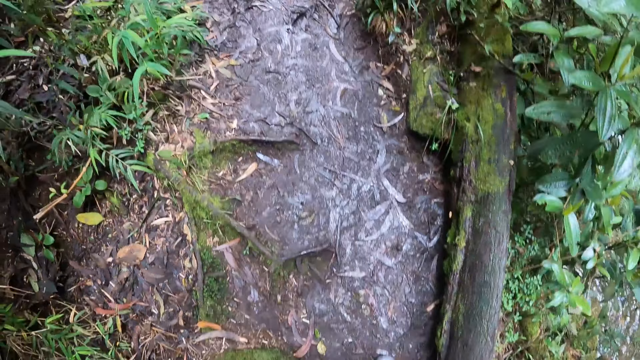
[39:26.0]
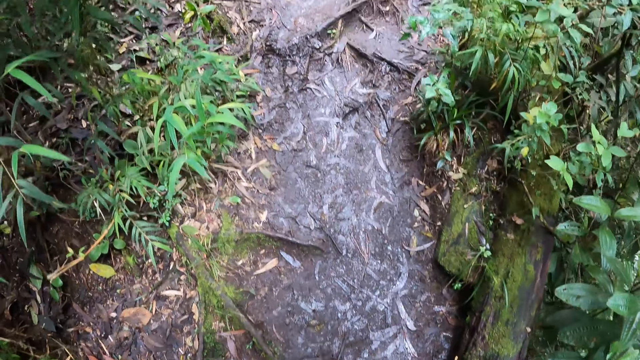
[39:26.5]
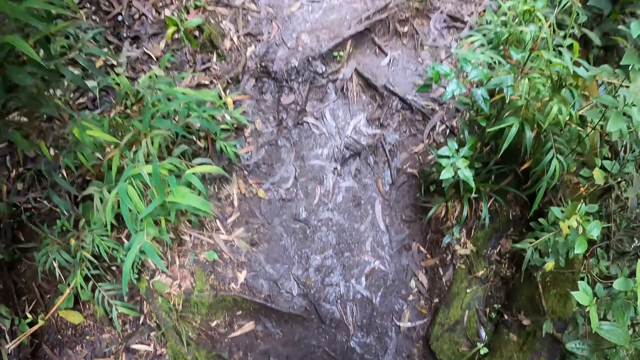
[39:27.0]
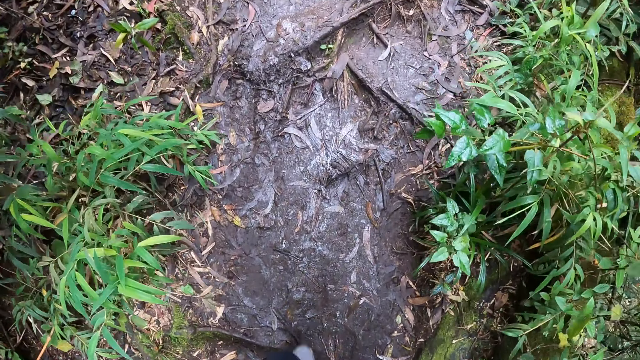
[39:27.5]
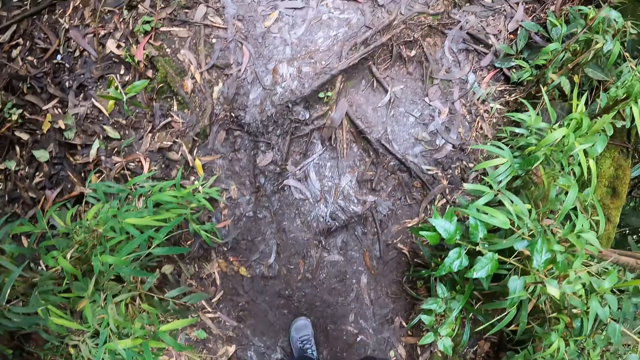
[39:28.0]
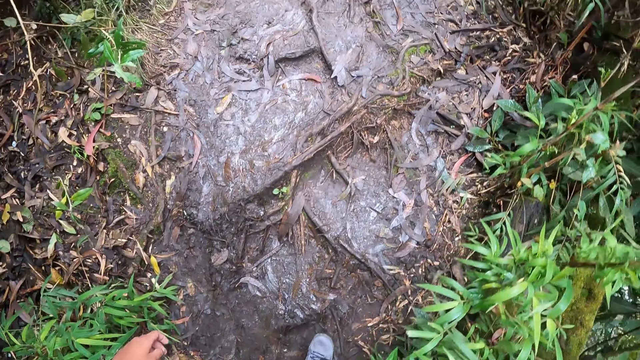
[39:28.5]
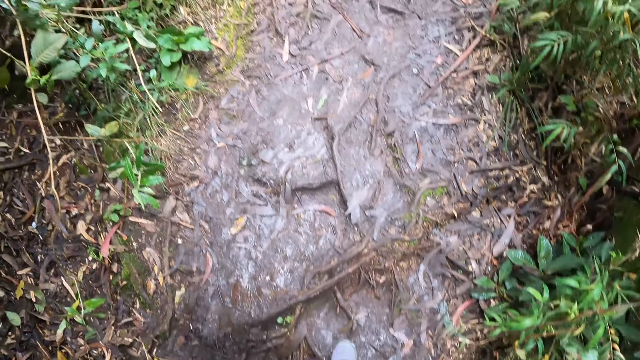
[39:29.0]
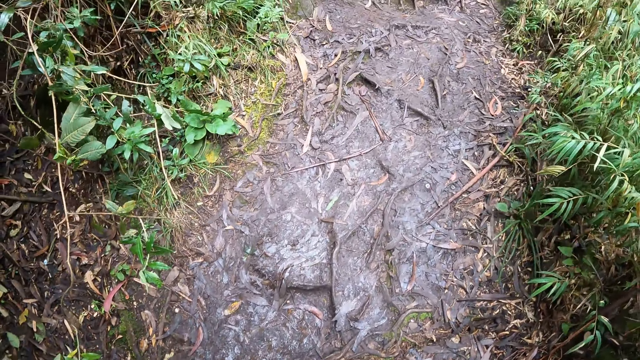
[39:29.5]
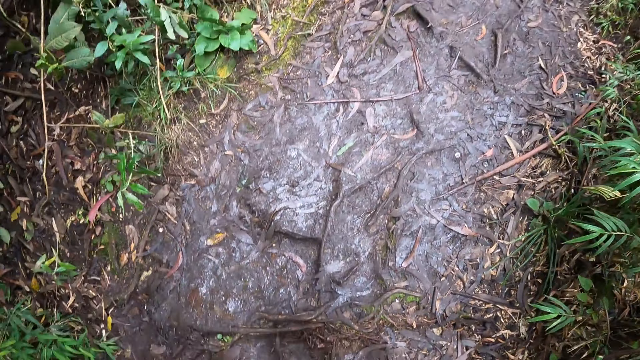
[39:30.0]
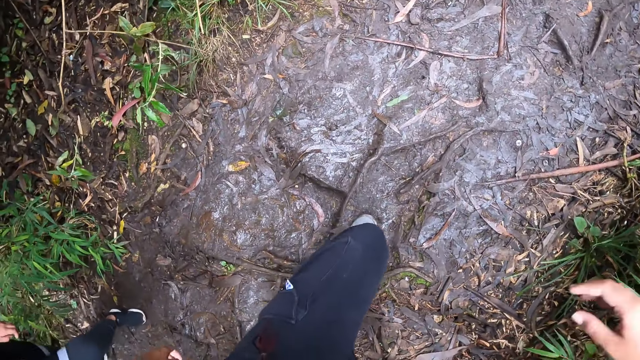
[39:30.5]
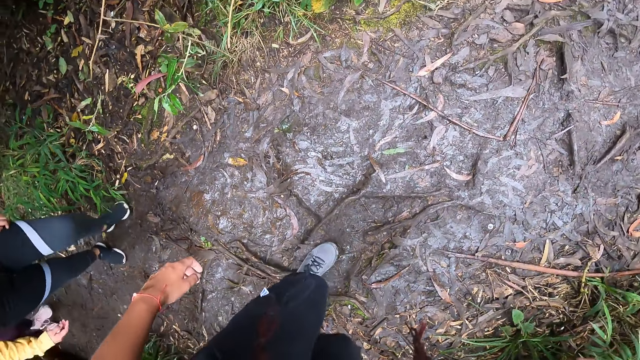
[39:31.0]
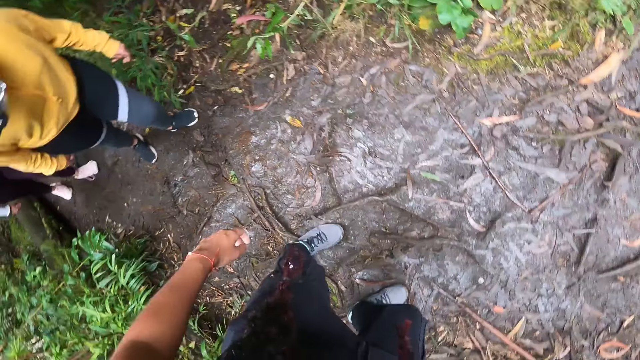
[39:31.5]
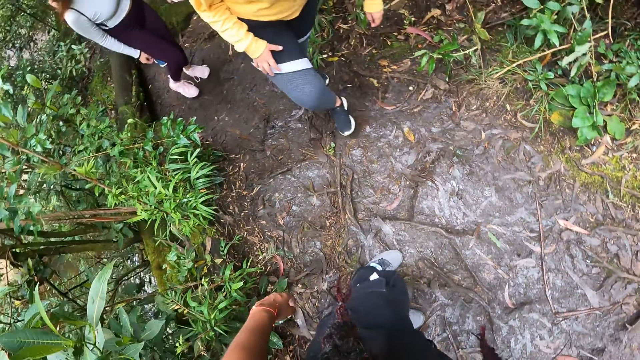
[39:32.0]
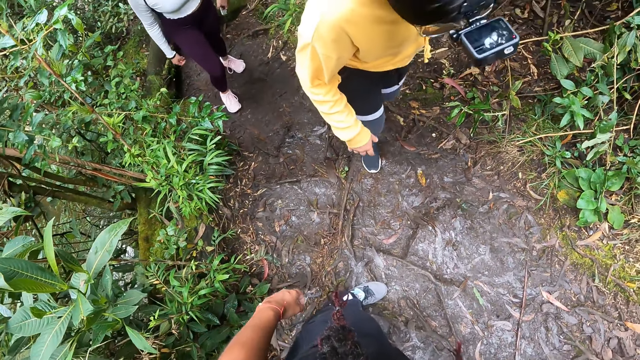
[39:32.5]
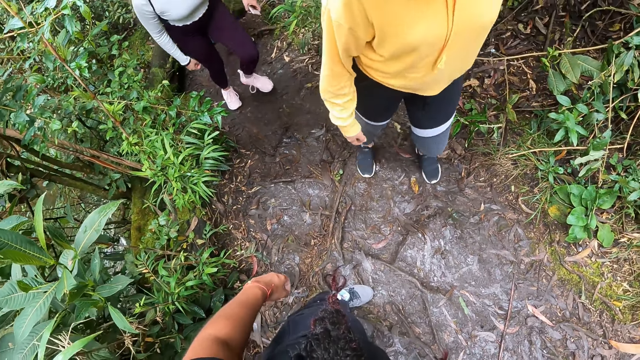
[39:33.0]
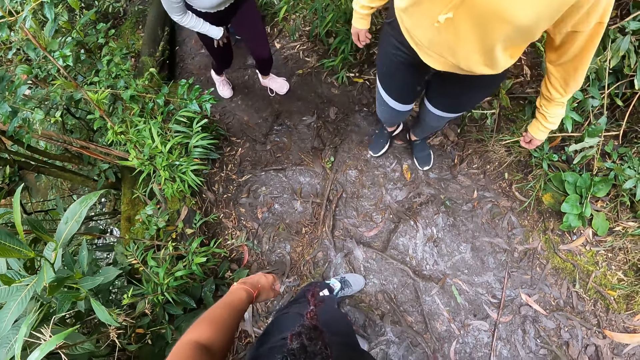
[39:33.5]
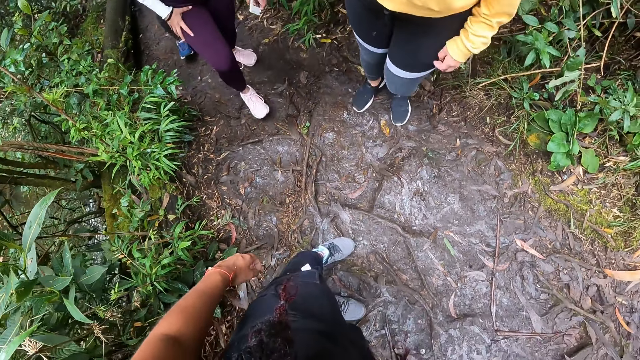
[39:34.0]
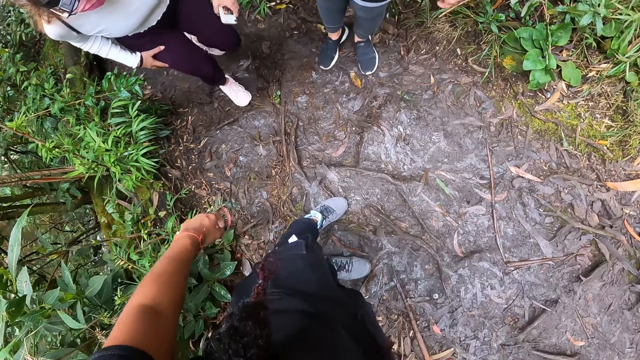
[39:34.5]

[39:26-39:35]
The camera wearer walks on the path. They talk with hand signs.

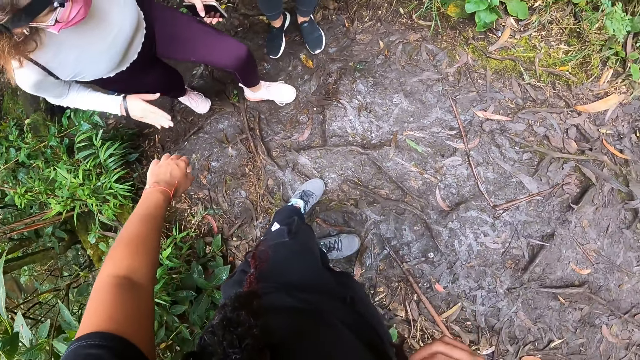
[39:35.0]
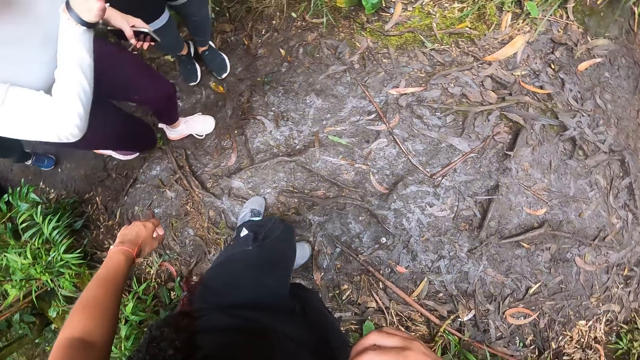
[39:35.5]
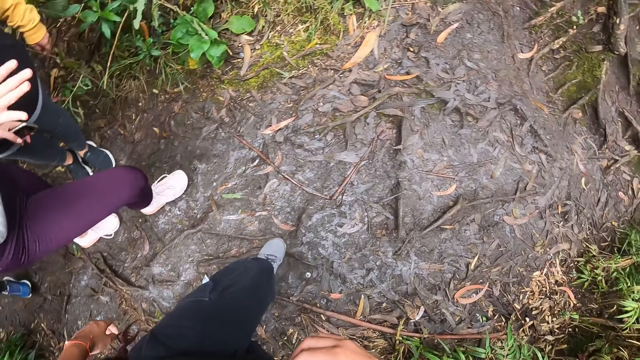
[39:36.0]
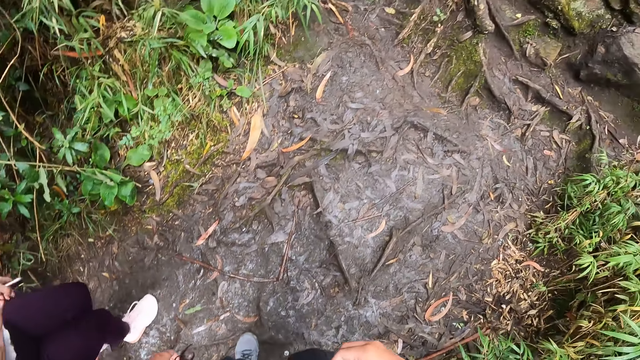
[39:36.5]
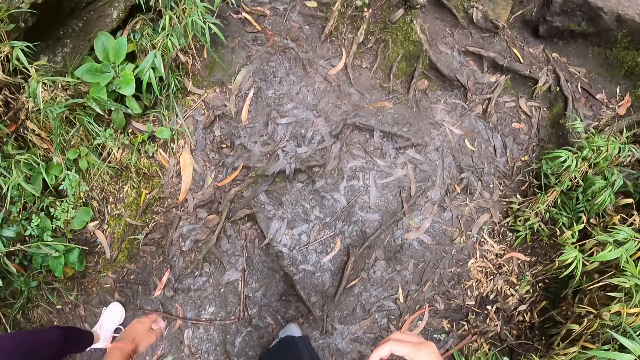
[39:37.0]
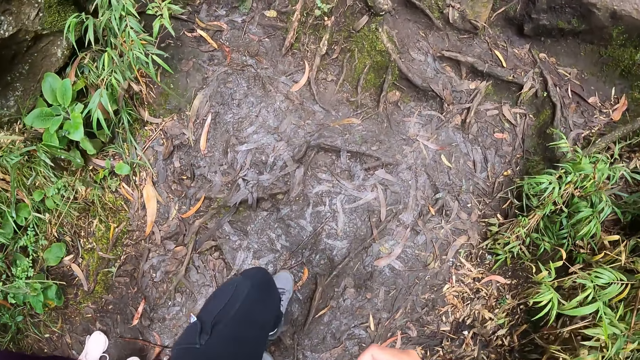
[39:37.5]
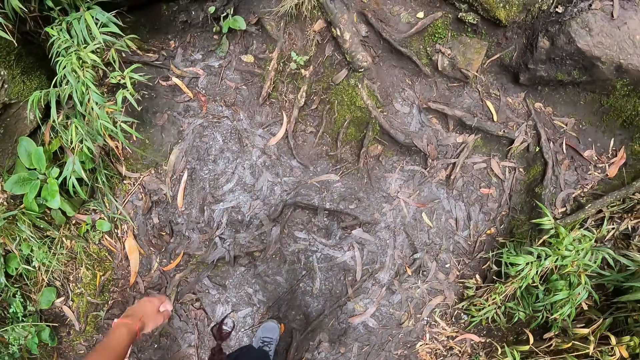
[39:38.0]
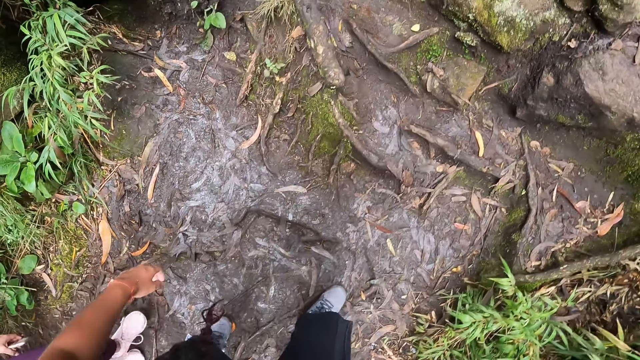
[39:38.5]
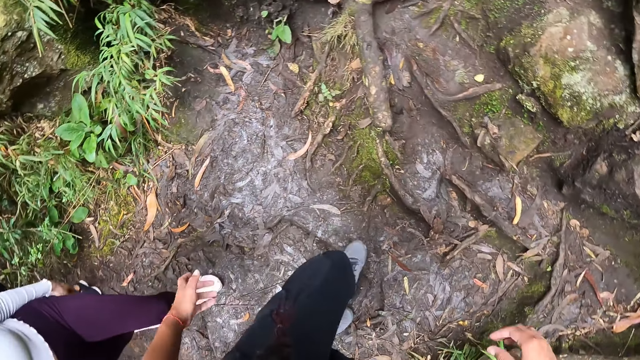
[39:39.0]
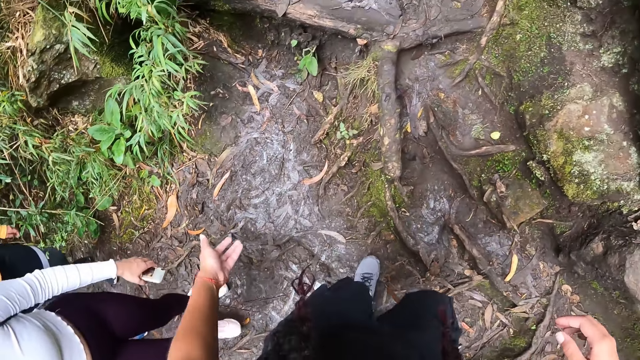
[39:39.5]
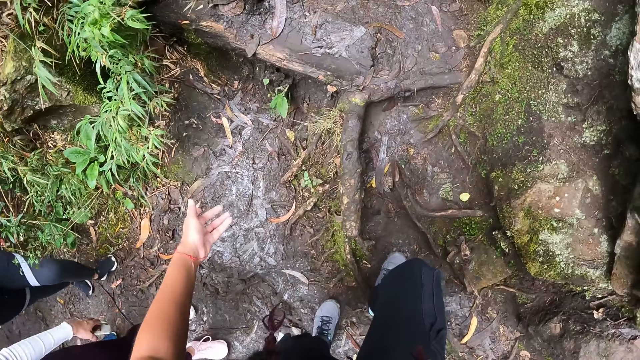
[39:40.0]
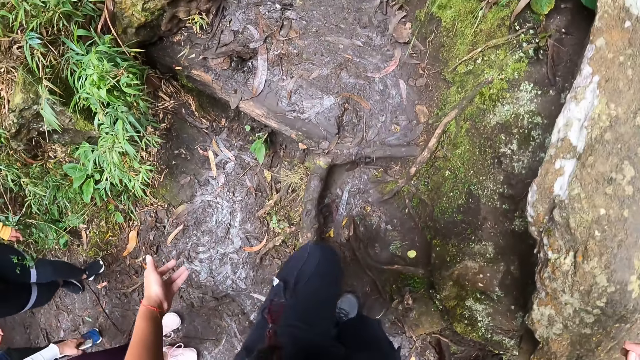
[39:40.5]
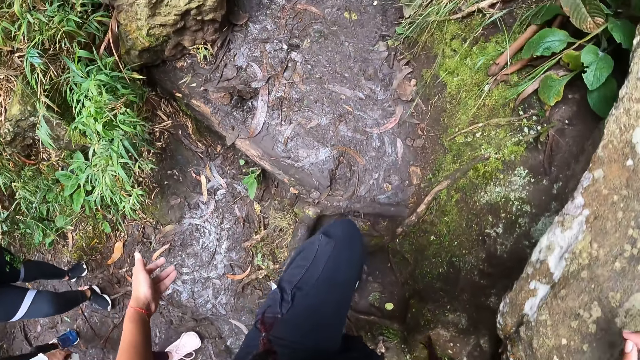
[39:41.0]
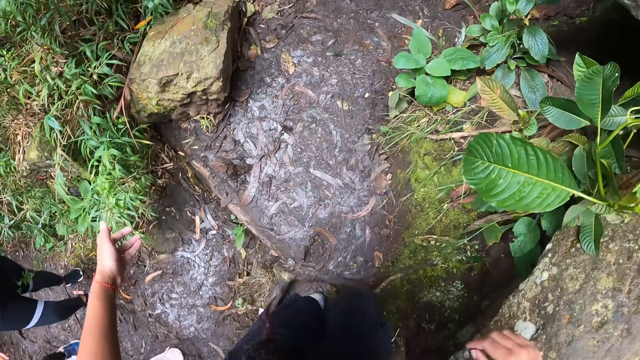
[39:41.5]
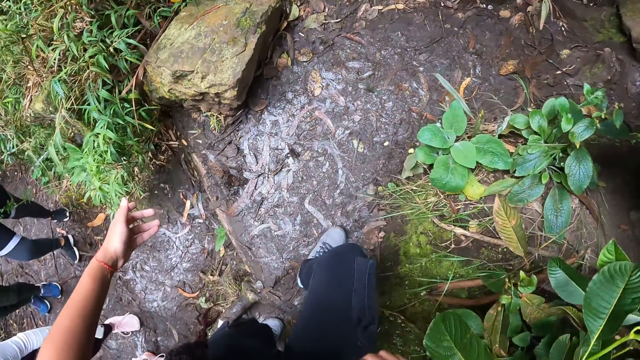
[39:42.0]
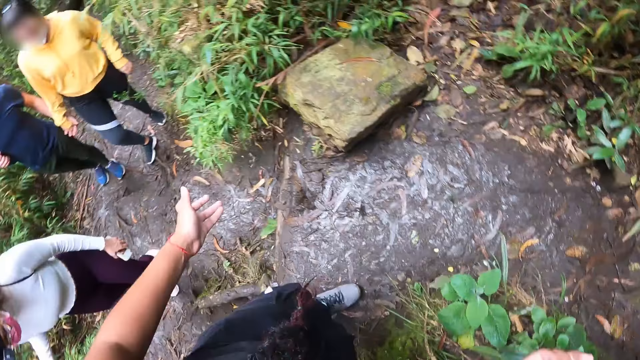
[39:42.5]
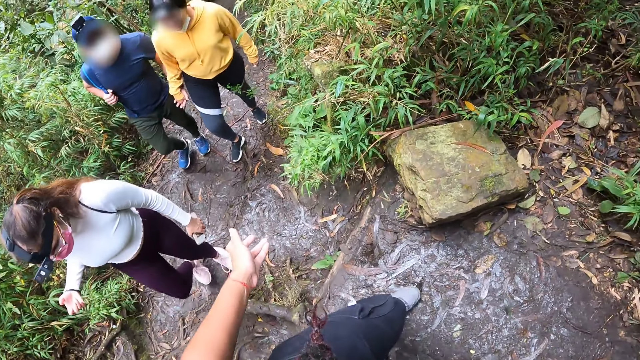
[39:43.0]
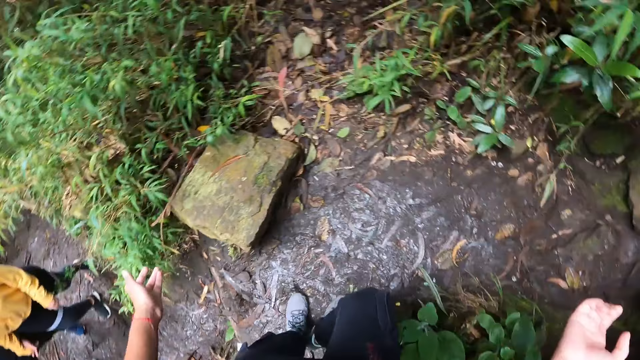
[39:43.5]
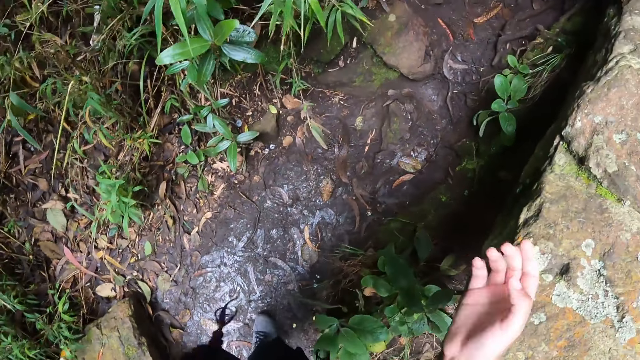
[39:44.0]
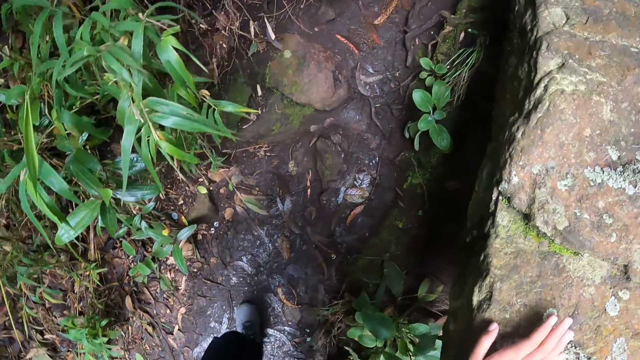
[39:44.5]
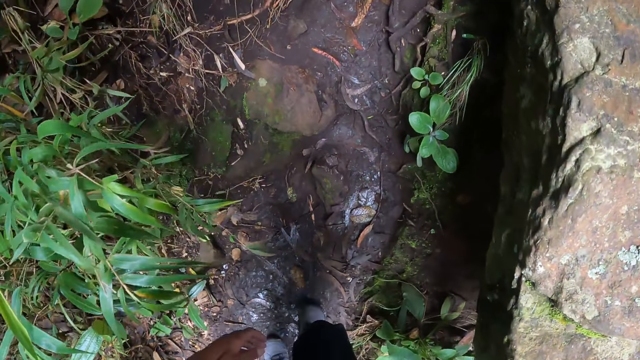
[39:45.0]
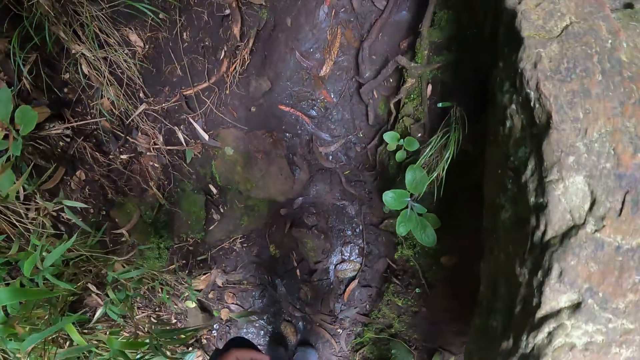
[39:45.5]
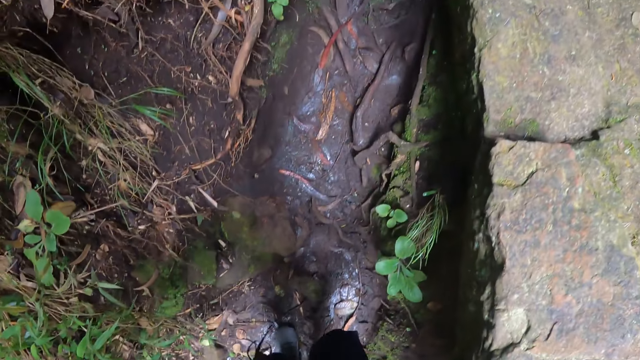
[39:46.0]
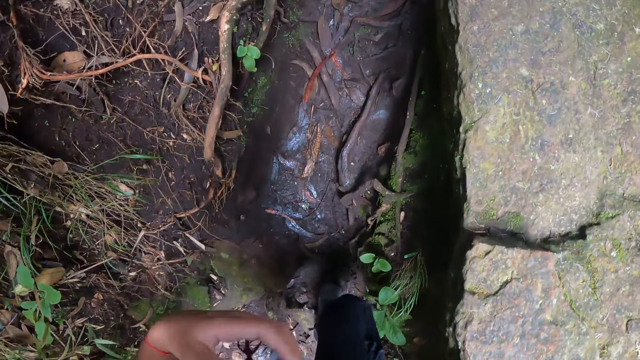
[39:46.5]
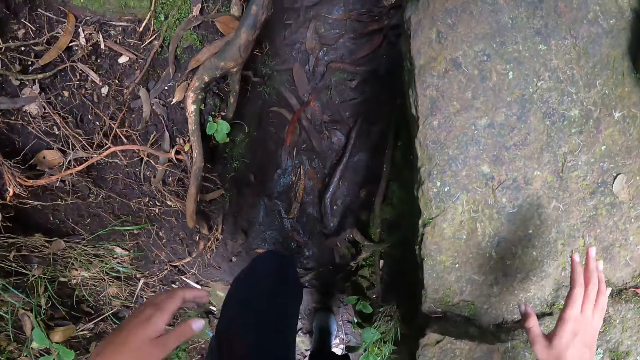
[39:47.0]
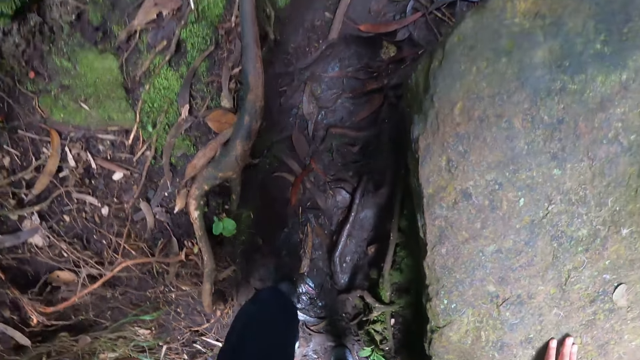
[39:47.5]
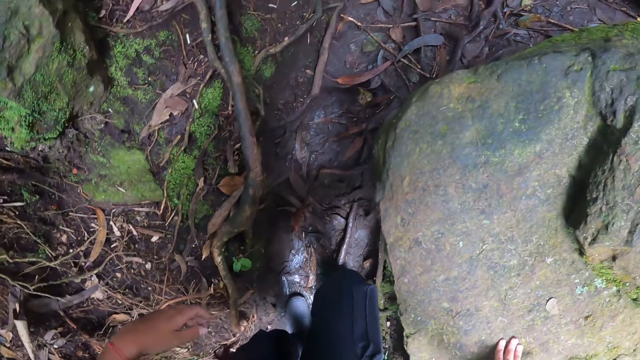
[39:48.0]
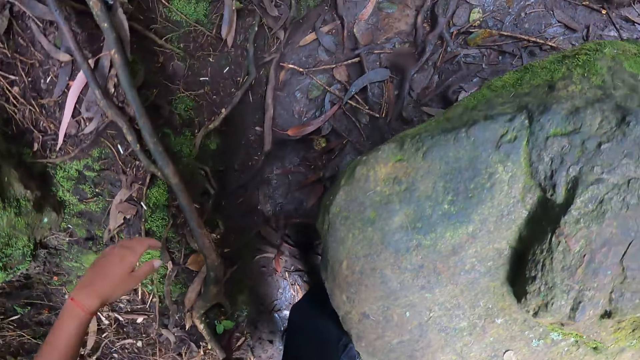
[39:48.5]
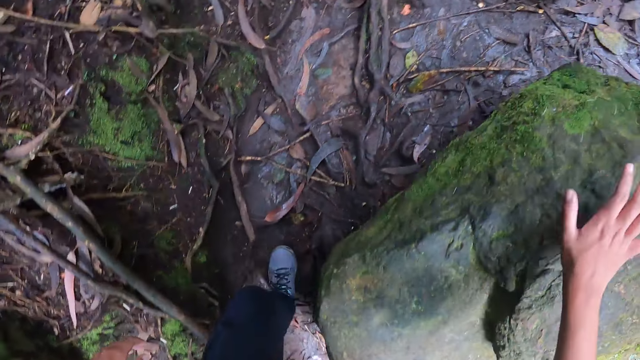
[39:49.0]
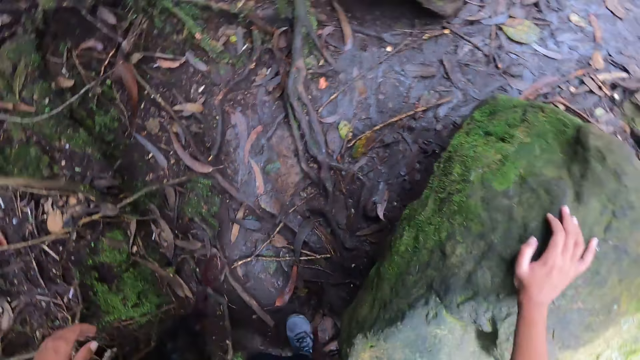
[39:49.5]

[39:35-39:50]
The camera wearer looks at the back. The camera wearer and the group of people climb steps along the bush path. She talks with hand signs and walks on the path. She places her right hand on a rock. She touches the rock. She walks on the path.
